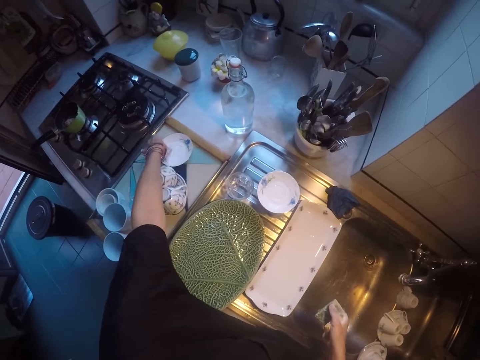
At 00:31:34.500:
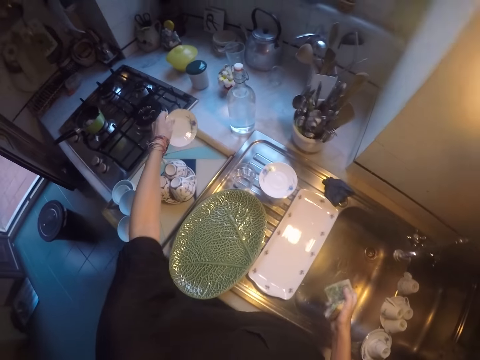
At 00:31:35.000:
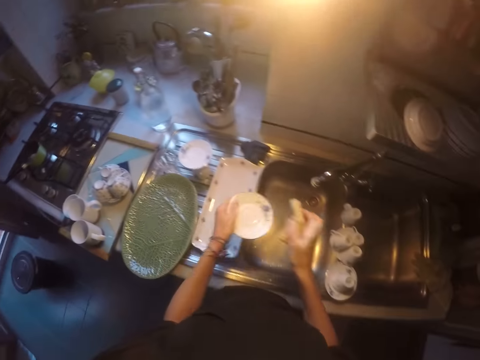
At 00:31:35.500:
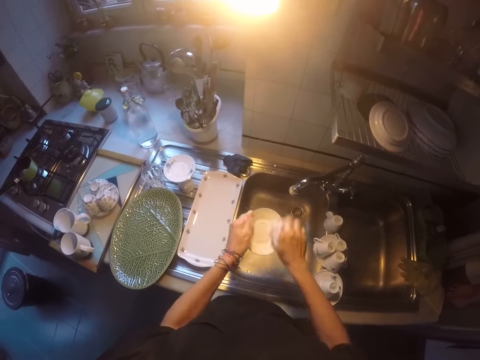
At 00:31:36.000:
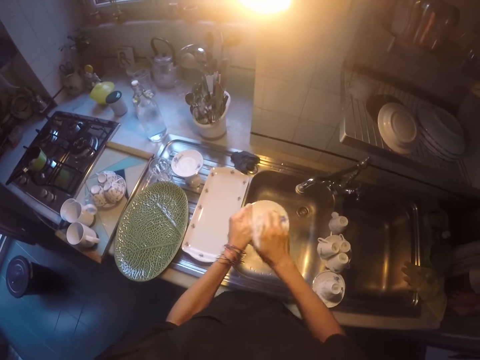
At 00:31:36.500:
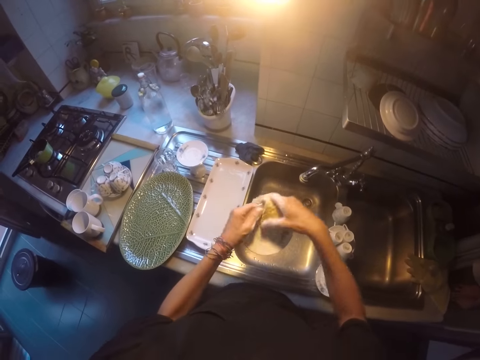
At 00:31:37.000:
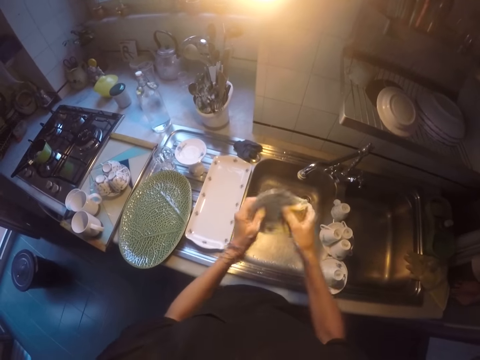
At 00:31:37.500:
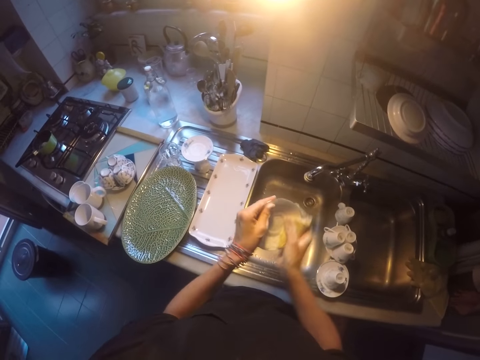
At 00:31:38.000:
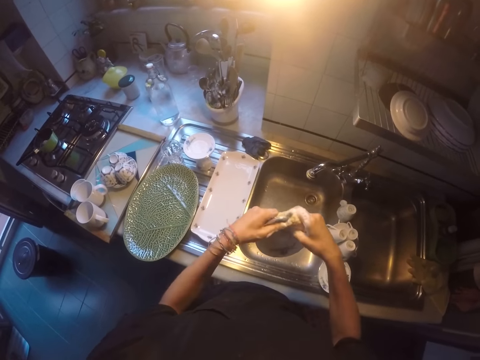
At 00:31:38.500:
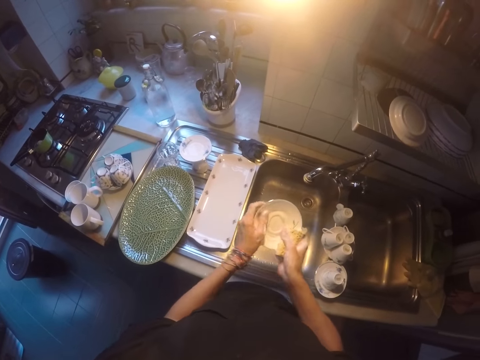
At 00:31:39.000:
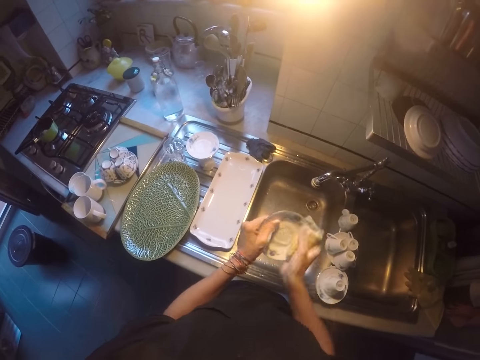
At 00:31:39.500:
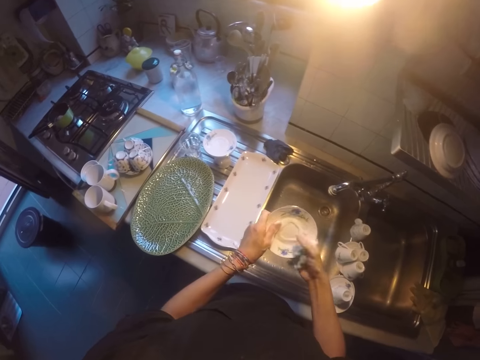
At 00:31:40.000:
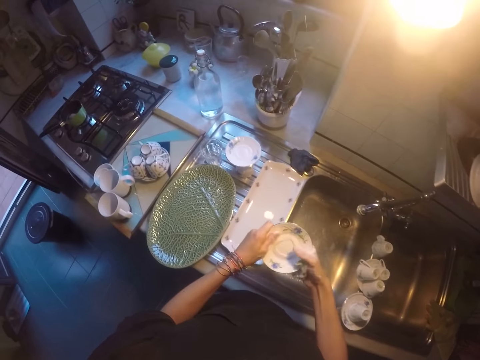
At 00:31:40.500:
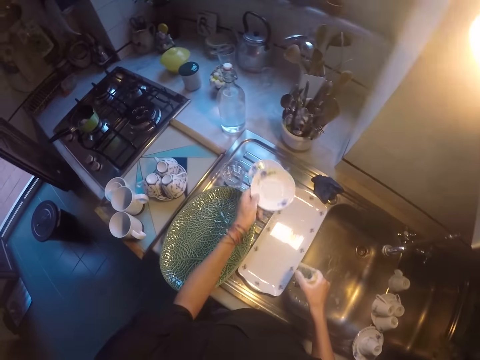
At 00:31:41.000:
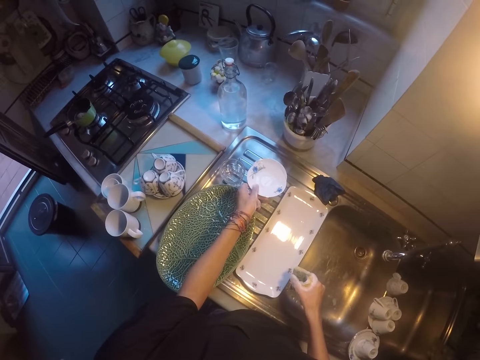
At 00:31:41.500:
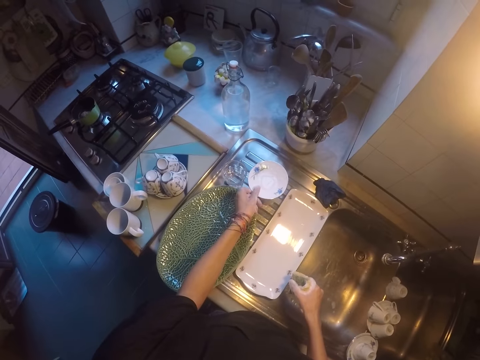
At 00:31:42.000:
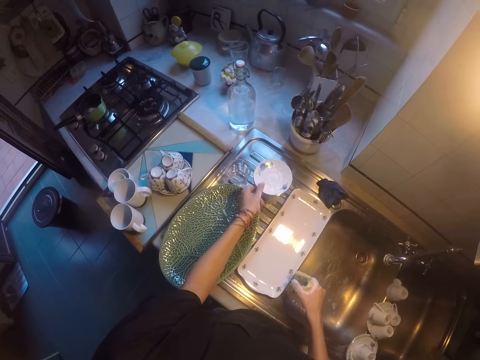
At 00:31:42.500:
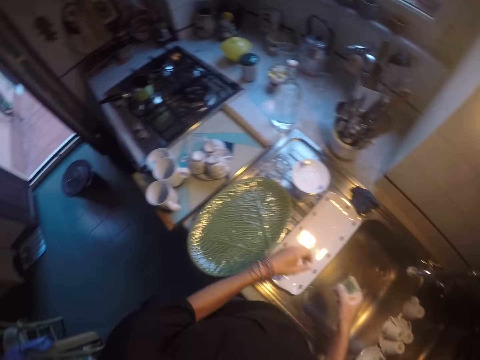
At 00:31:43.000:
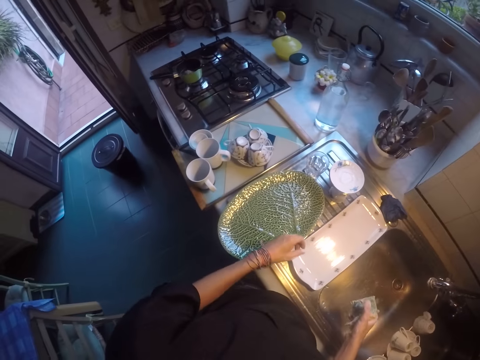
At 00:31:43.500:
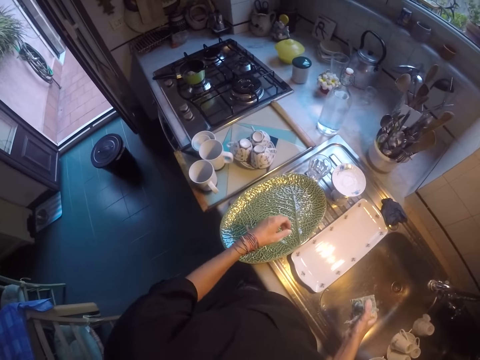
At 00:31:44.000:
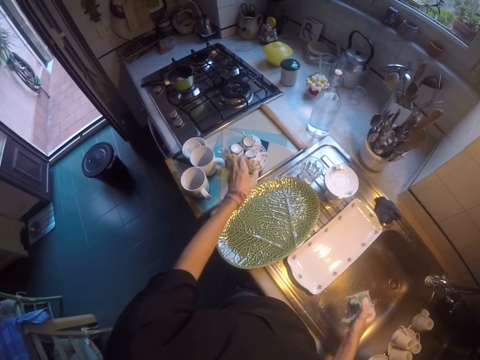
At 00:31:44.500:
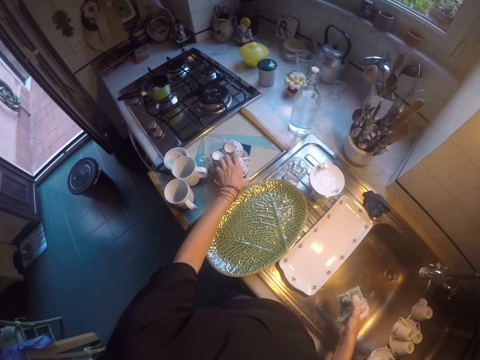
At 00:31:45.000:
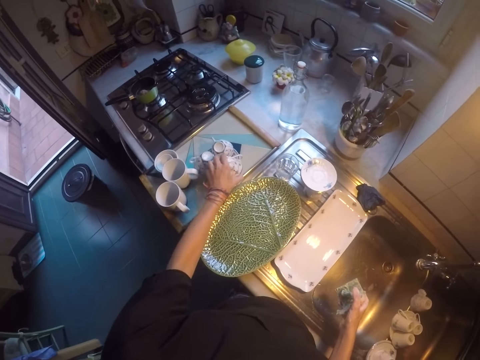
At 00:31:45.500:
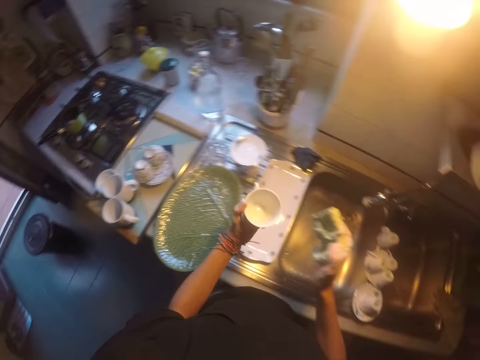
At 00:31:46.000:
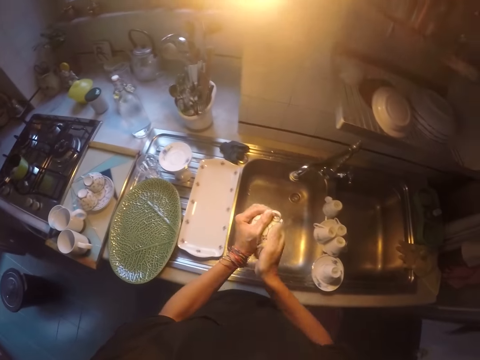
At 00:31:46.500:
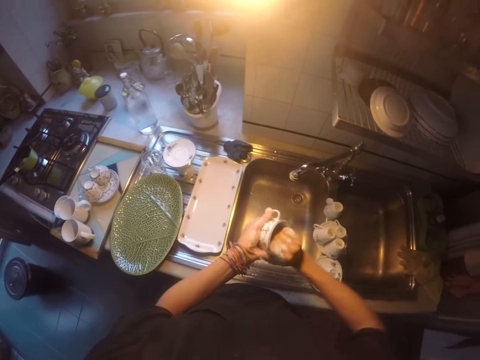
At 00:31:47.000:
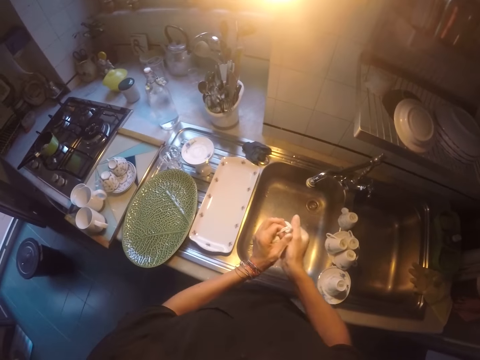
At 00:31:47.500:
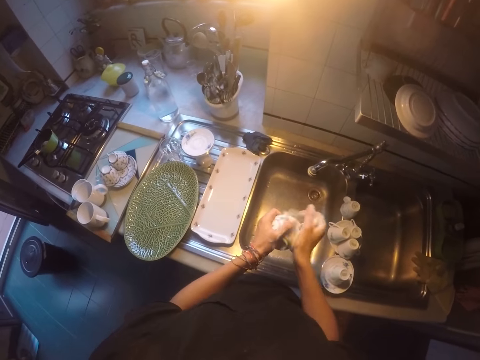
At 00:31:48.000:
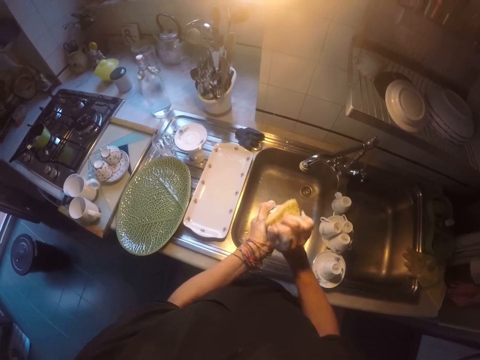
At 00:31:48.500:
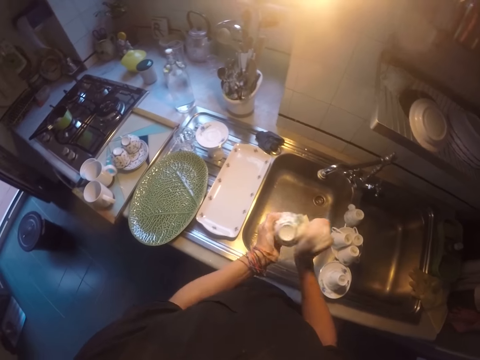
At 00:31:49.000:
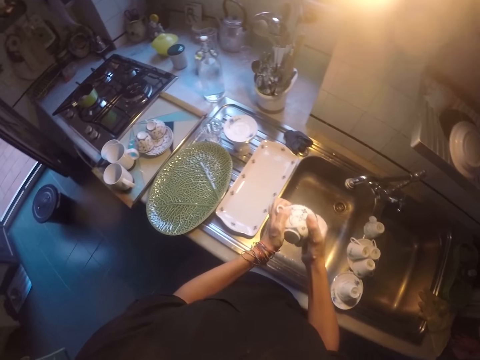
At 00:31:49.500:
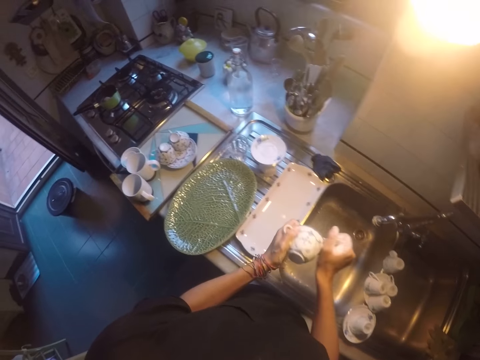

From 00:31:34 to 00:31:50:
The camera wearer picks up a saucer plate, lifts the saucer plate and washes the saucer plate. They place the saucer on another saucer. They move both hands. They look around. They pick up a cup. They wash the cup.

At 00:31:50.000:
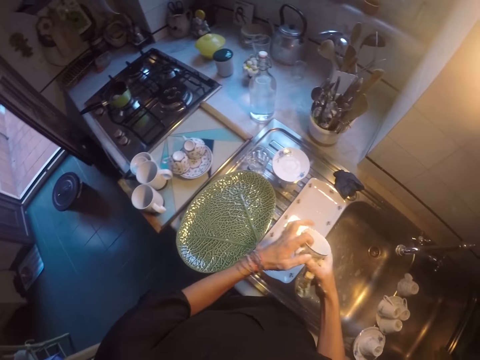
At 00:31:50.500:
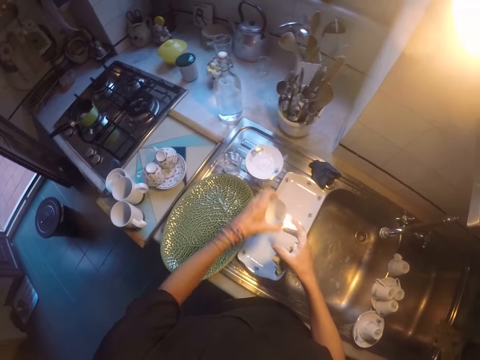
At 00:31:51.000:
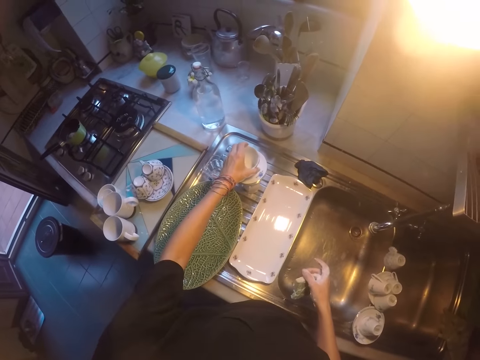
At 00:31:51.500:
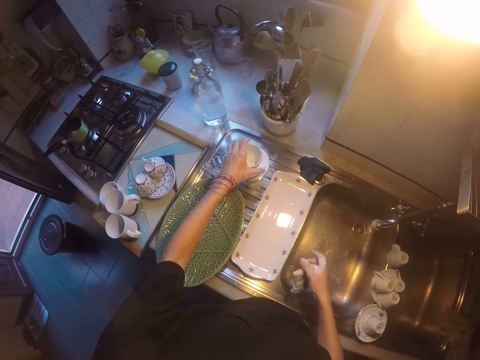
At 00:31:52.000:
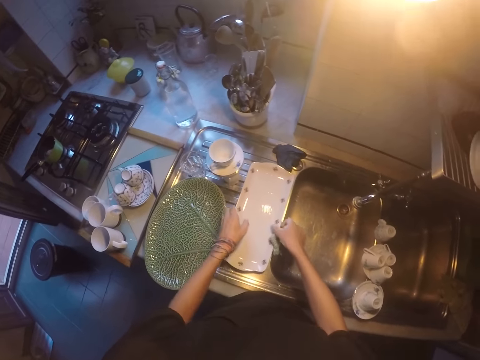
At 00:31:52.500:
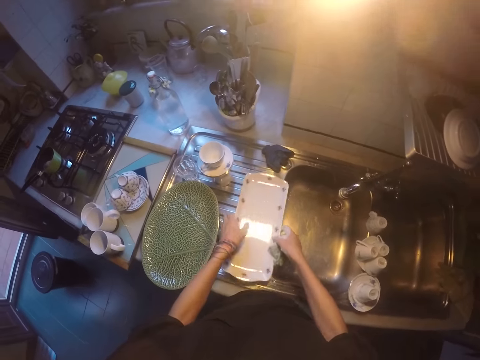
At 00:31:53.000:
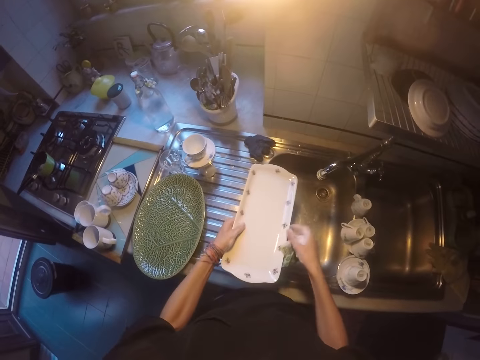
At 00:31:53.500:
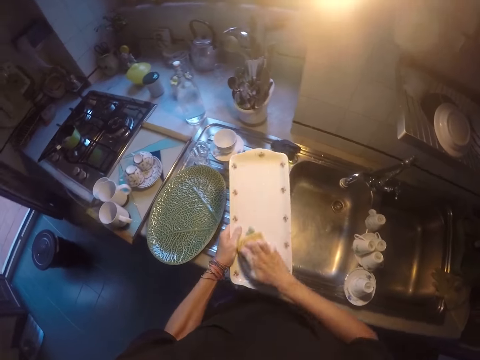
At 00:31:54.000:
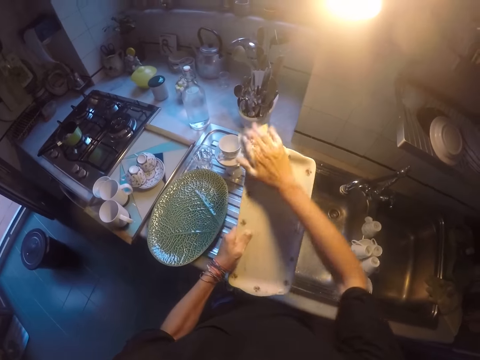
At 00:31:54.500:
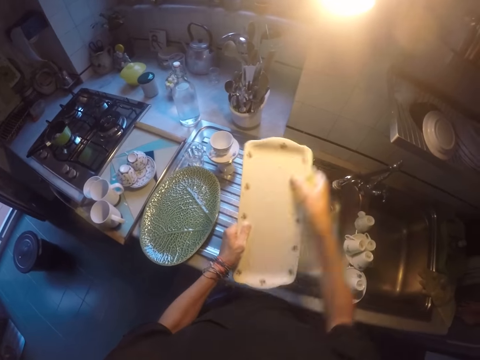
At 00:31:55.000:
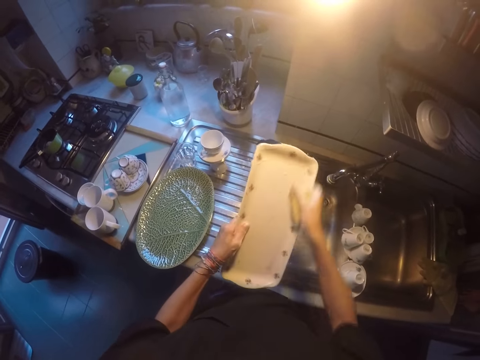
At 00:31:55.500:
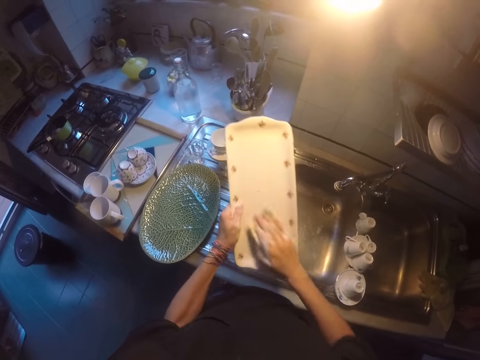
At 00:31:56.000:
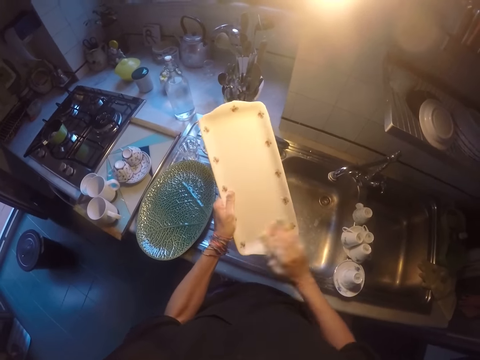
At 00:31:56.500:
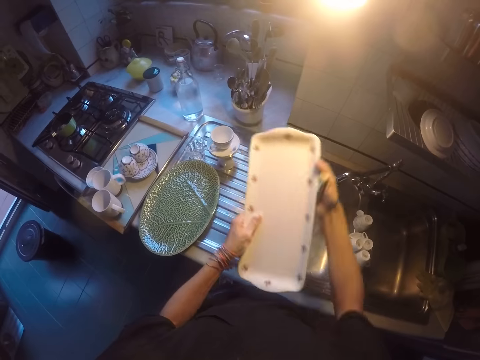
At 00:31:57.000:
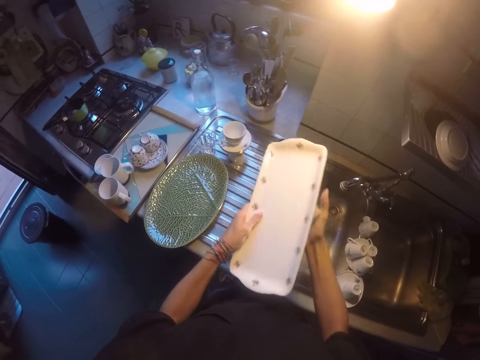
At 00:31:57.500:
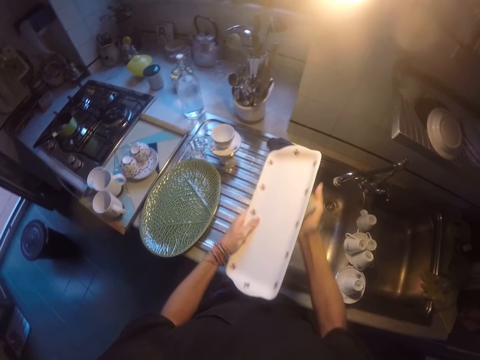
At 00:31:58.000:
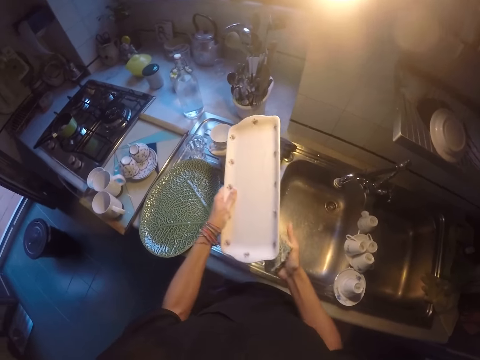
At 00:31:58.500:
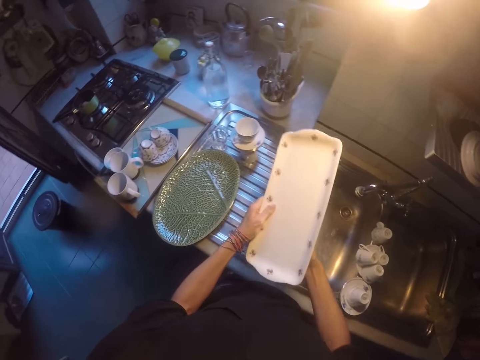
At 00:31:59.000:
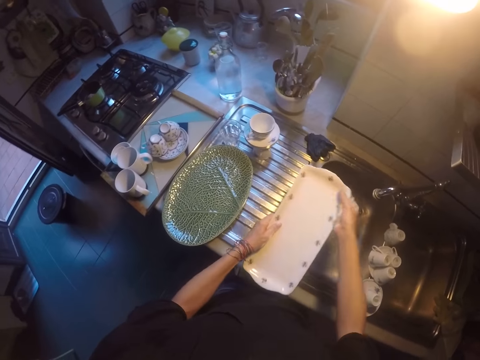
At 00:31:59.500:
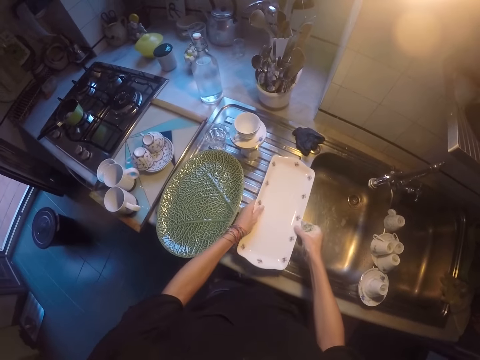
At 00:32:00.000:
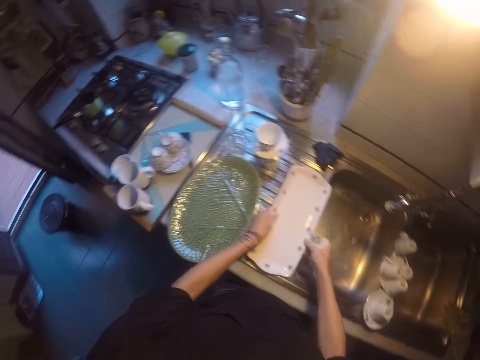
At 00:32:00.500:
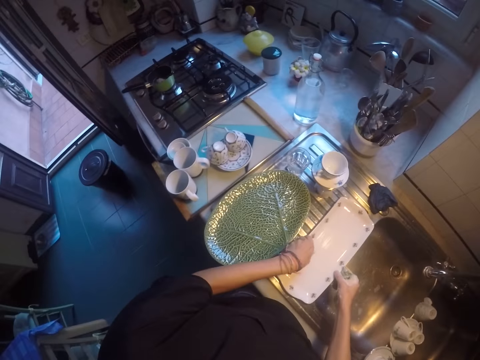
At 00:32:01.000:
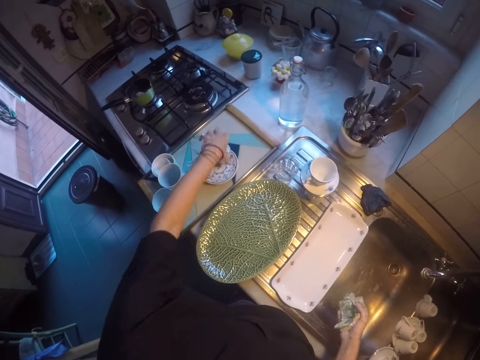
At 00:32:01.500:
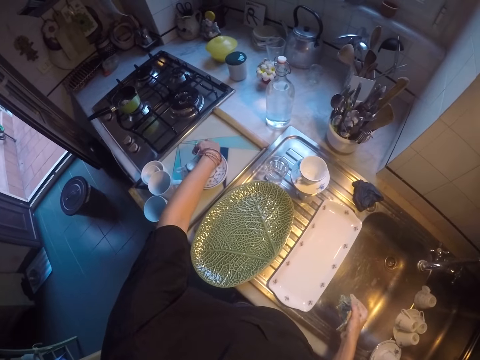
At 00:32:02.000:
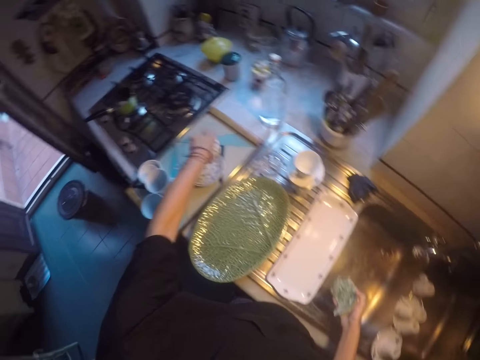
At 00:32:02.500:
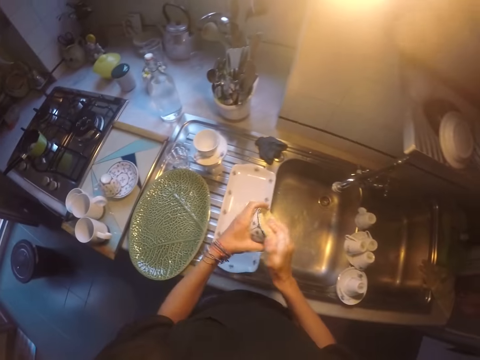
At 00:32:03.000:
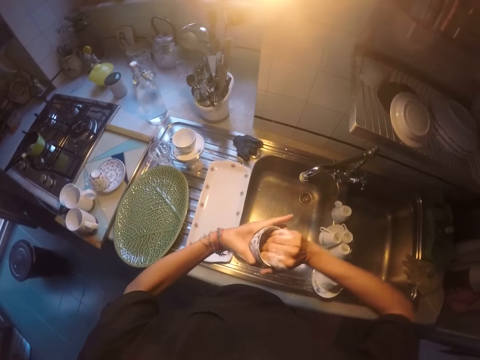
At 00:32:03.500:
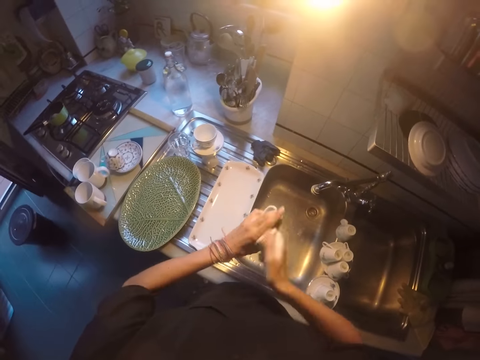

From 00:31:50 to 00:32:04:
The camera wearer lifts the cup. They place the cup on the saucer plate. They pick up a tray. They wash the tray. They place the tray down. They move the left hand. They pick up a cup. They lift the cup. They wash the cup.
